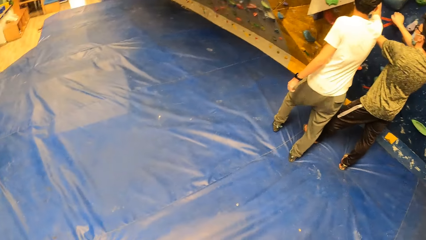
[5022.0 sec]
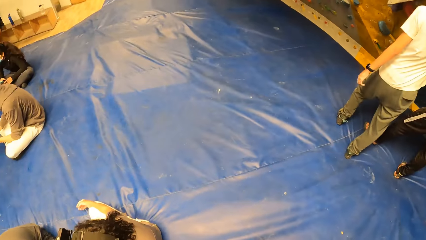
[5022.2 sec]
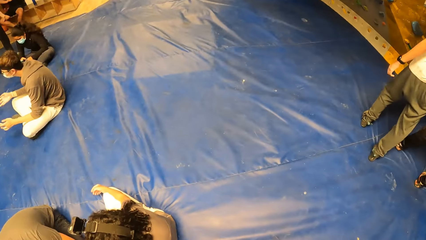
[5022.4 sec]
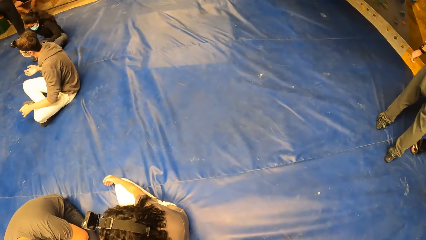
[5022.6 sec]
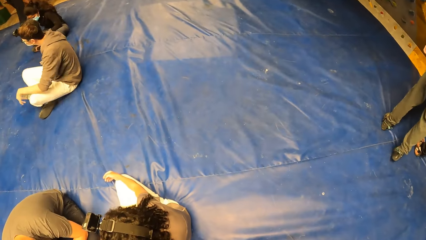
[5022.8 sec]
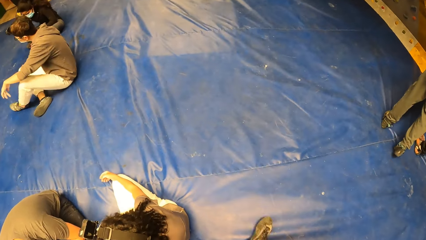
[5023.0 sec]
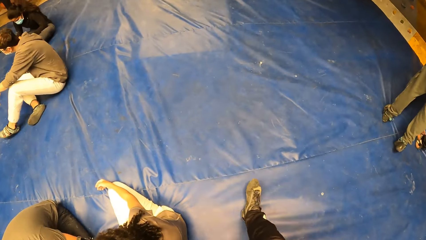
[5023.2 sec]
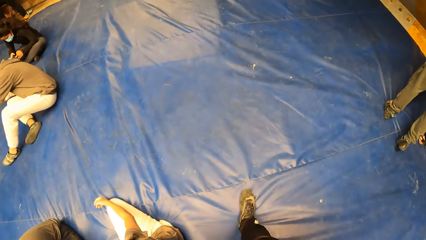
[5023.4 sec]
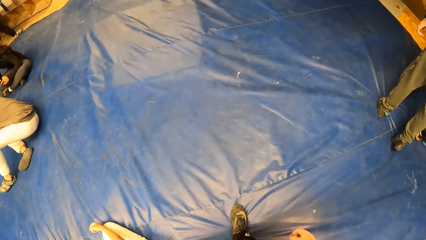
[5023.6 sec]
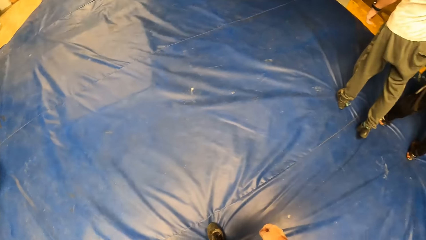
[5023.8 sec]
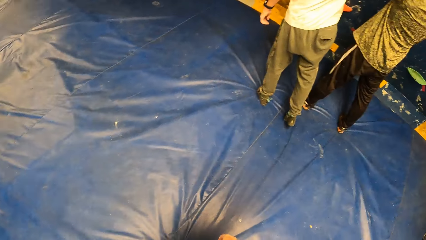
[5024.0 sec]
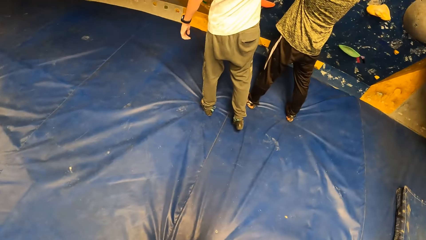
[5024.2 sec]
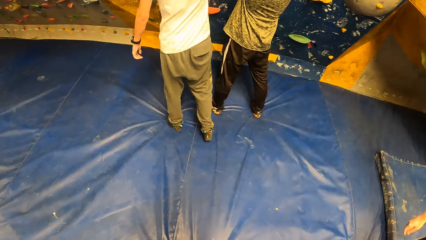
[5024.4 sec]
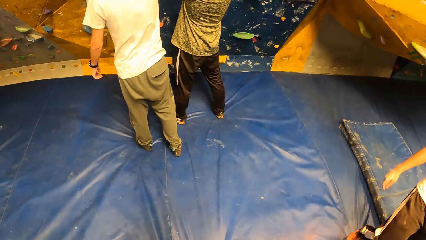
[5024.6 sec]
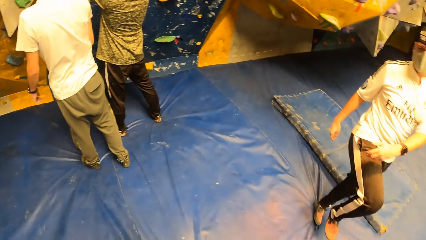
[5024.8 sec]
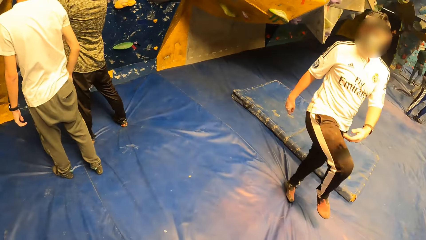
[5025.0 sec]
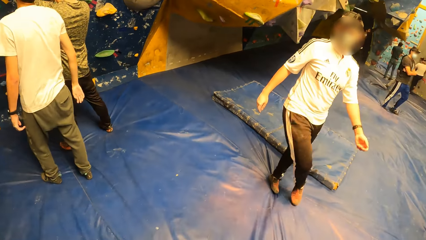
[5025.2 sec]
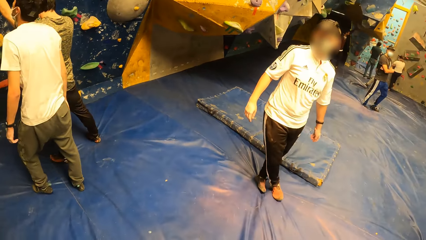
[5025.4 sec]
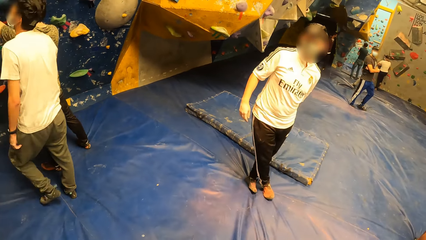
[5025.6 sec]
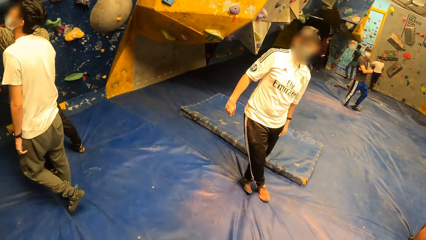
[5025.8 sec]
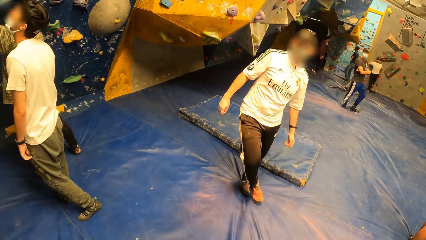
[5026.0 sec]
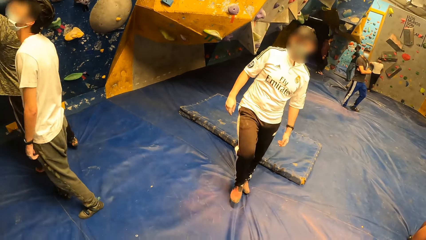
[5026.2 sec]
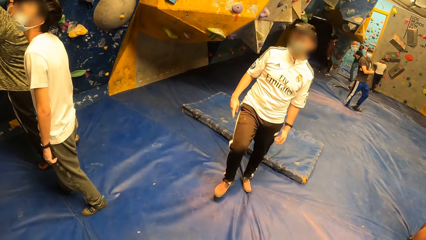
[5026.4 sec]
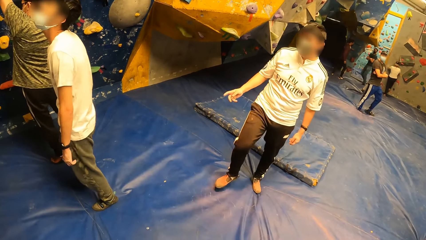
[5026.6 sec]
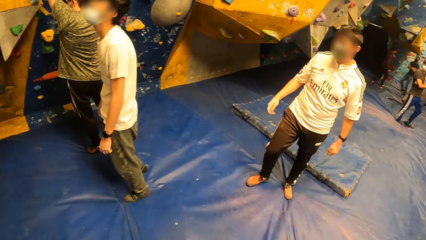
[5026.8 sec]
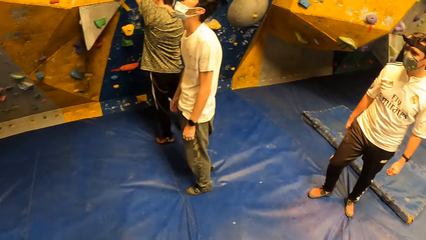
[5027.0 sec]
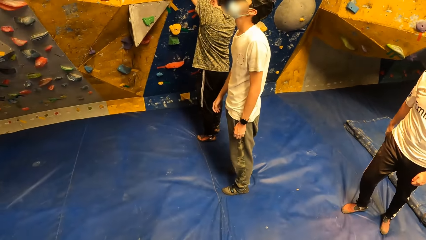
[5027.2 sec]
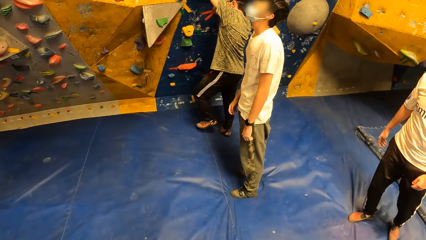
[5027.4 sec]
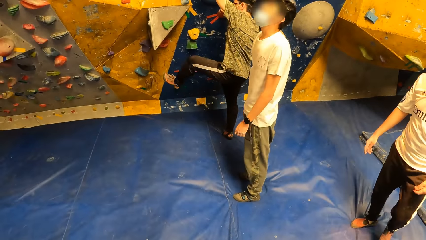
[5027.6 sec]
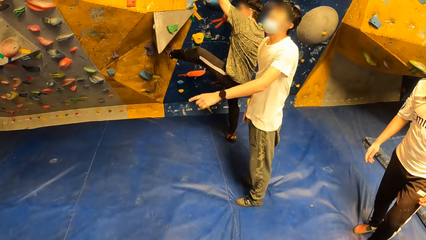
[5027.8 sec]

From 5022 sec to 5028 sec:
The camera wearer looks around.

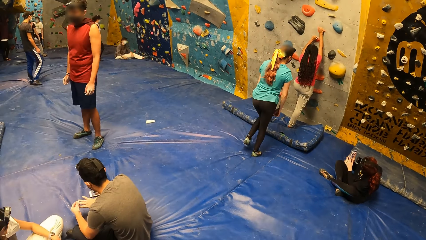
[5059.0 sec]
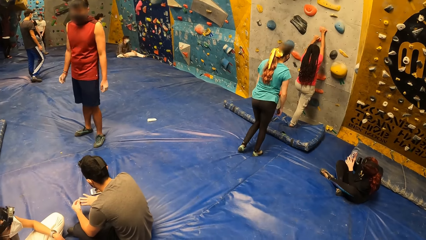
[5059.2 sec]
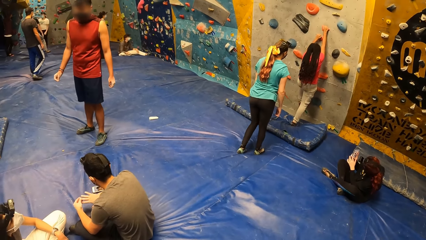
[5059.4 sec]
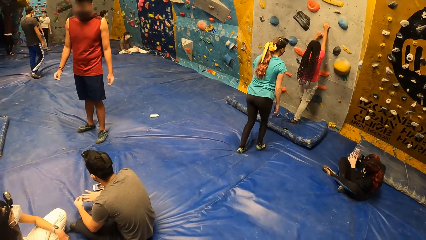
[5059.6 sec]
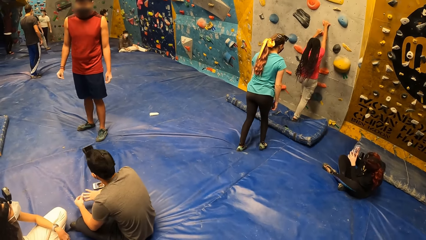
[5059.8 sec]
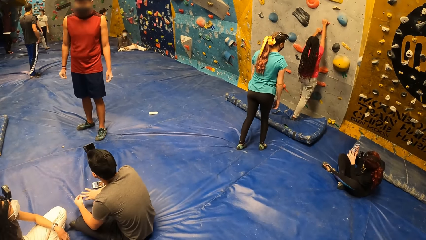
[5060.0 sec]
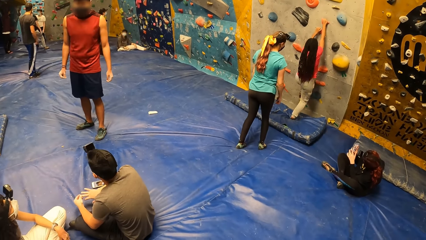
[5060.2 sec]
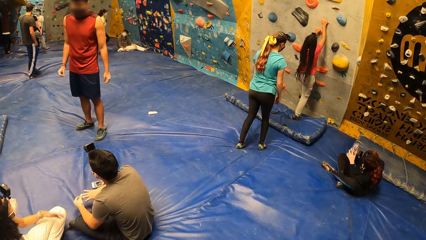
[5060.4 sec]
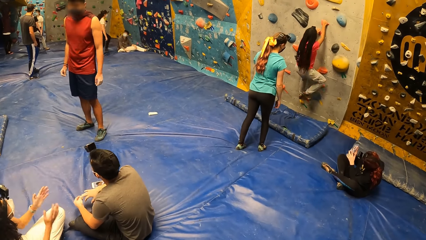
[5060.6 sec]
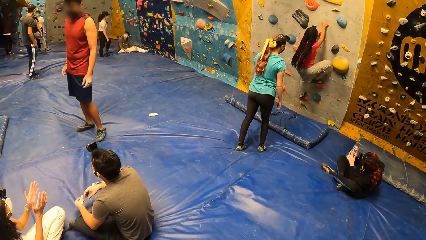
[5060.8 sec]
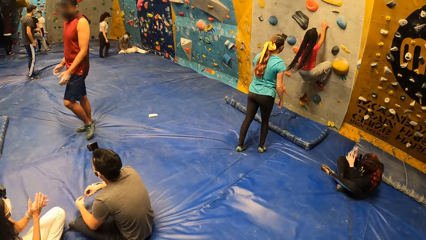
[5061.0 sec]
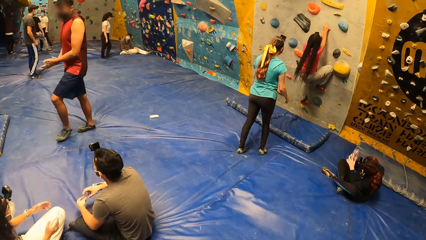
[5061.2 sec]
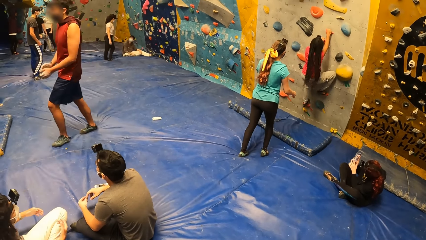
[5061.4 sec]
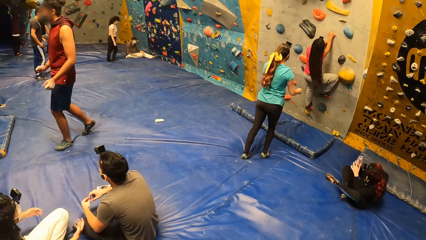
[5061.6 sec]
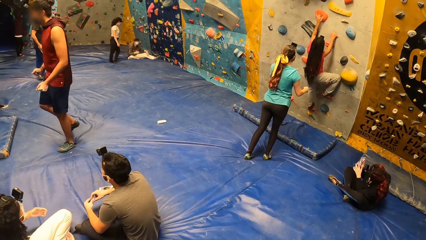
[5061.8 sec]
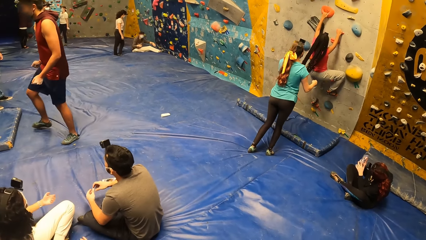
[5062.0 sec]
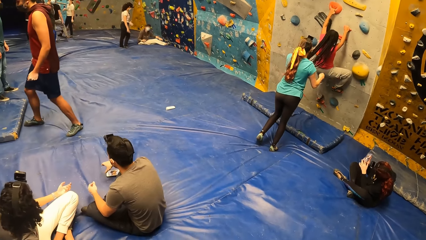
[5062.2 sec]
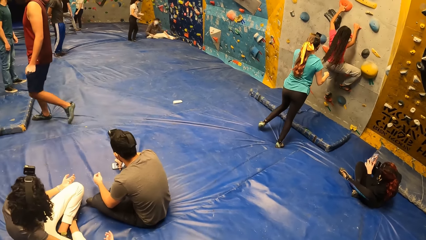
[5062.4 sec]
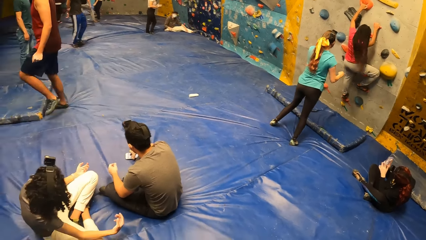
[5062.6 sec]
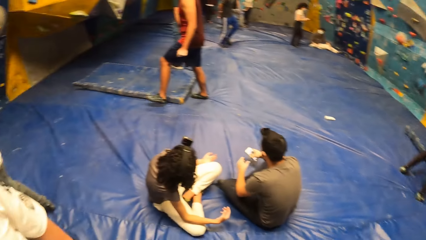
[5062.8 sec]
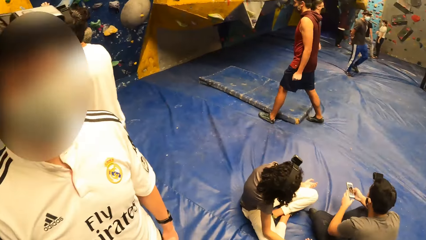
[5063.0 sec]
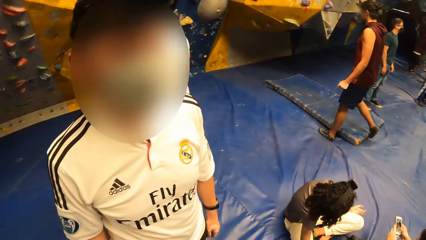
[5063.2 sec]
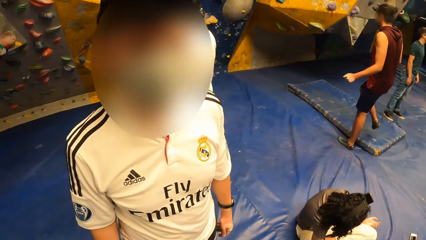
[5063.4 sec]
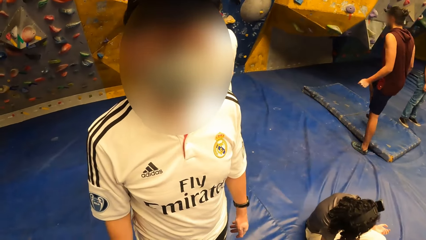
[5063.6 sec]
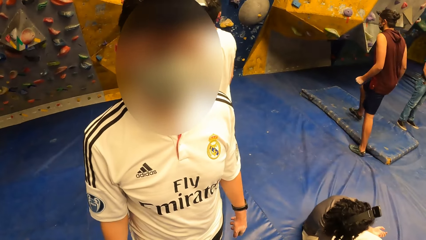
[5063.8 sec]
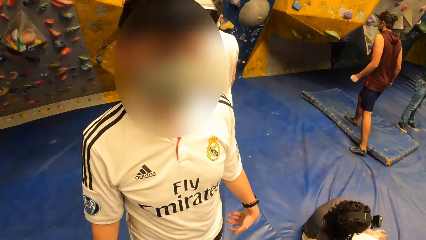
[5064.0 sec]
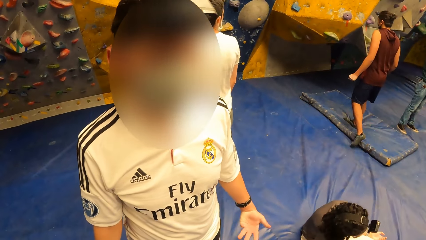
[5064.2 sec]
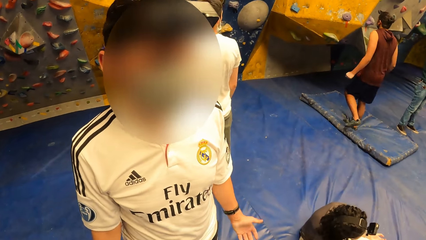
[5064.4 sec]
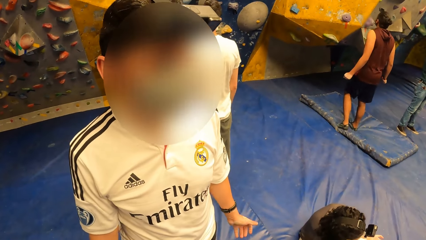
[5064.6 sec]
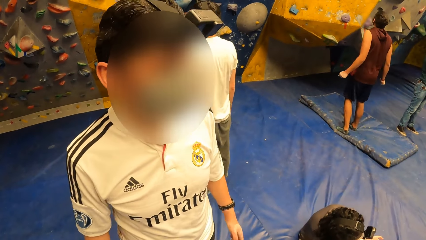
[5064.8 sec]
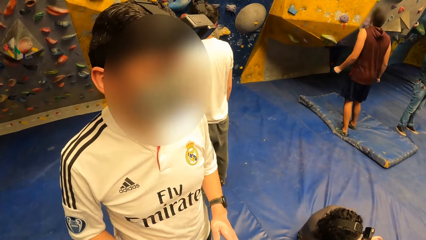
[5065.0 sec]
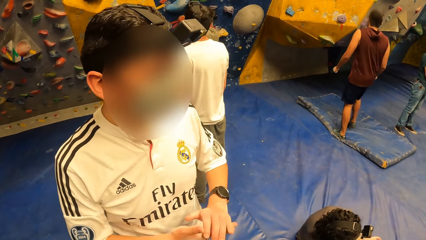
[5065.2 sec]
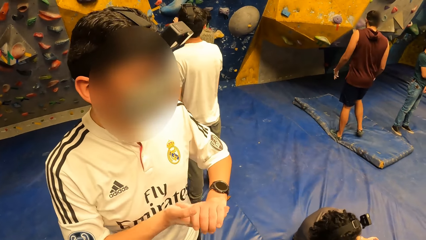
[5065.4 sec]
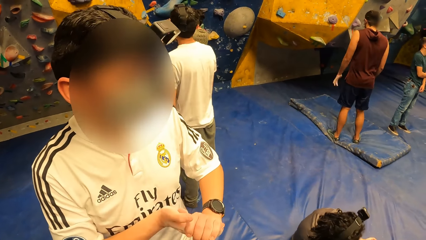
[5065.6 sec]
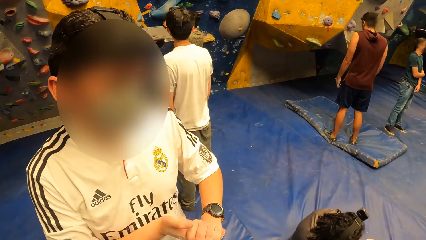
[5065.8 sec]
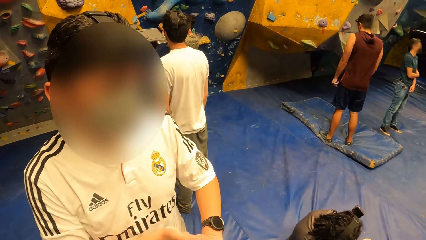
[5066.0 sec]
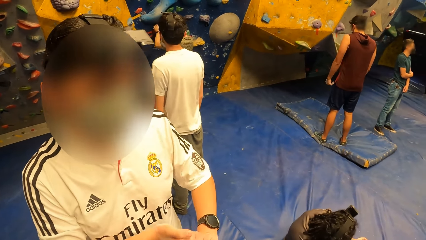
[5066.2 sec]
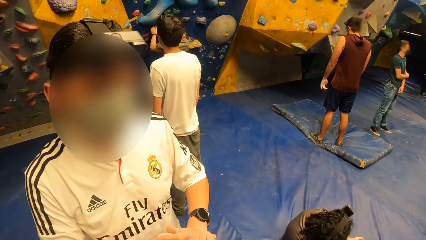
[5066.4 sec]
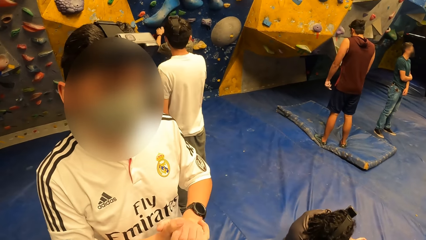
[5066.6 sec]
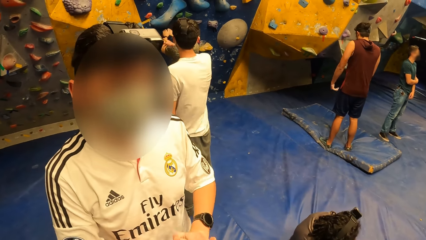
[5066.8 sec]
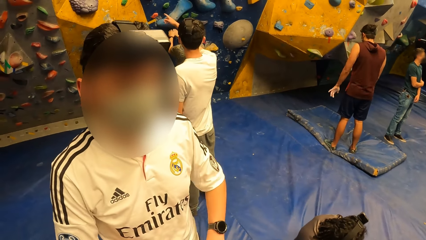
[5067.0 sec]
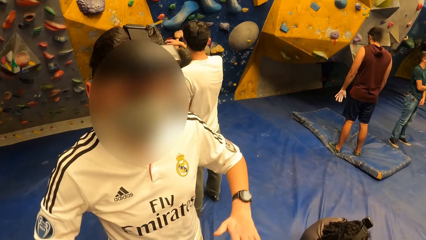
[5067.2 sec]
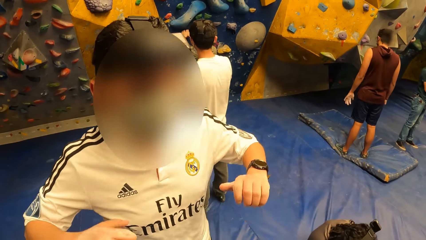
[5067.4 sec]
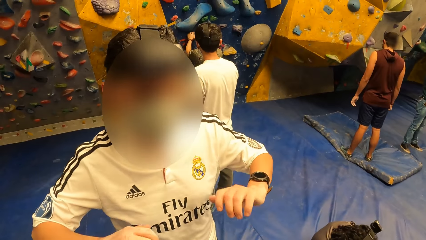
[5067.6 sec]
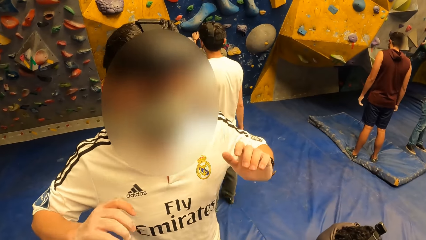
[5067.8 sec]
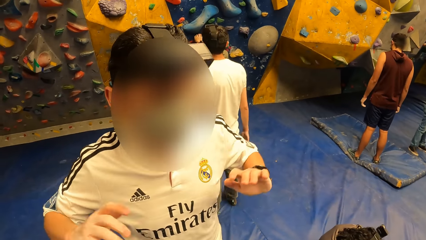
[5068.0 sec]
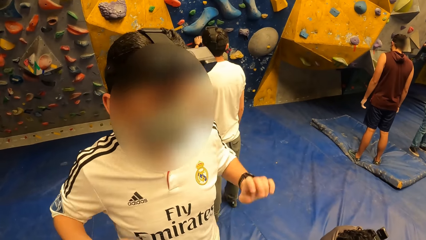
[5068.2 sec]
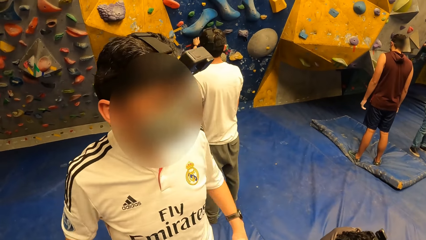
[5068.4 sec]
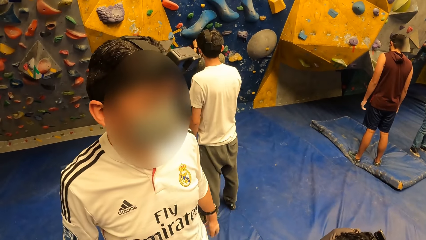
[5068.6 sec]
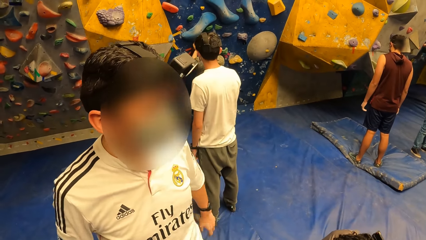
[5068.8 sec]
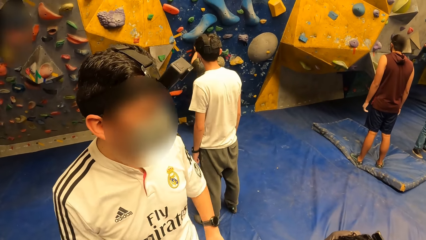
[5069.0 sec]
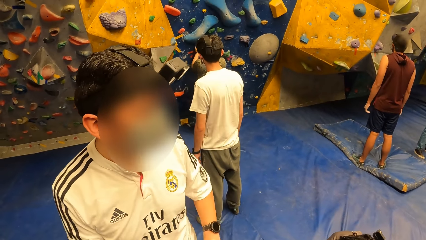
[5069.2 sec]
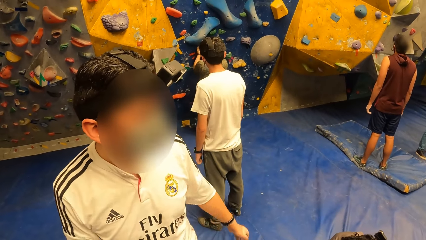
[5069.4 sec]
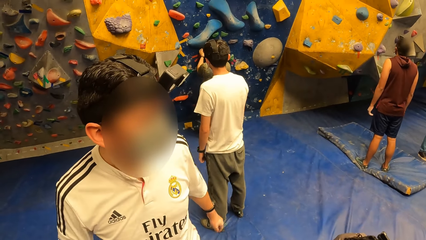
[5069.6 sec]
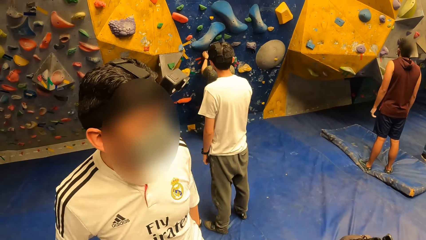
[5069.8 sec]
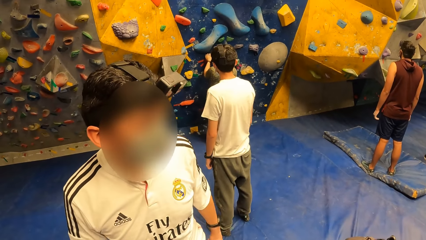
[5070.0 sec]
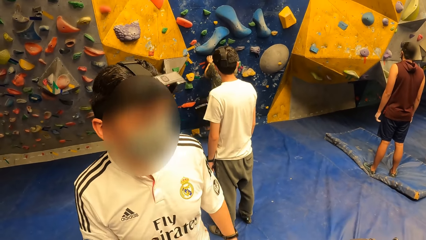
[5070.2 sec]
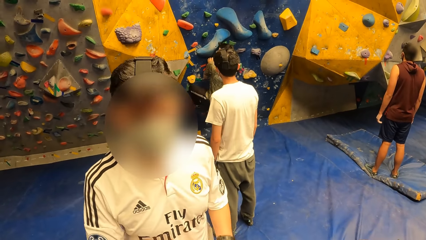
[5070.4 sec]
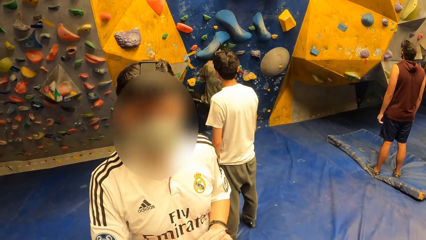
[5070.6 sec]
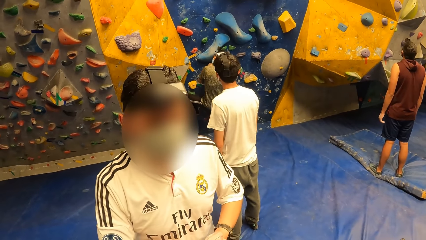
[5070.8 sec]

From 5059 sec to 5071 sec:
A woman climbs the wall. A man interacts with the camera wearer.
